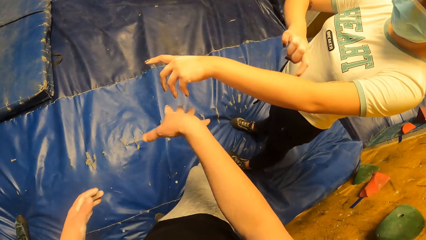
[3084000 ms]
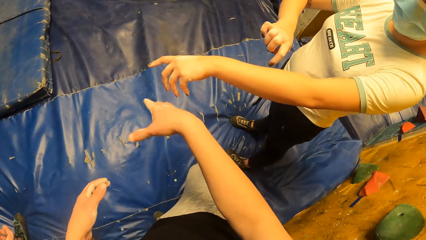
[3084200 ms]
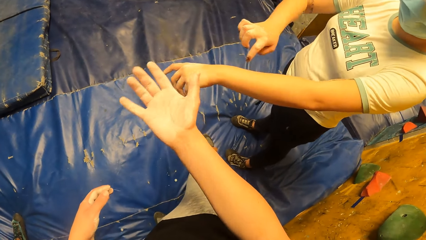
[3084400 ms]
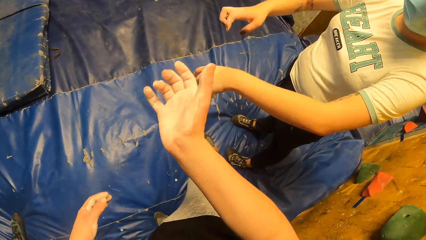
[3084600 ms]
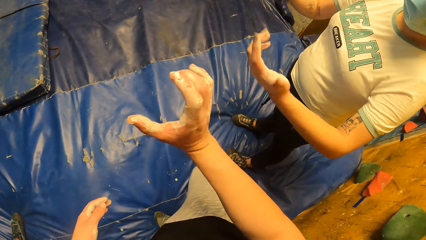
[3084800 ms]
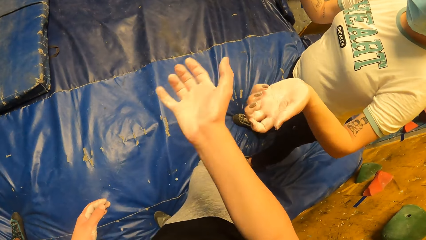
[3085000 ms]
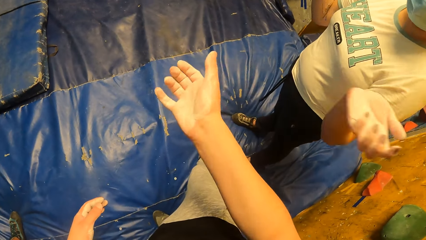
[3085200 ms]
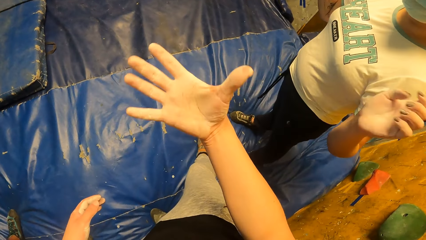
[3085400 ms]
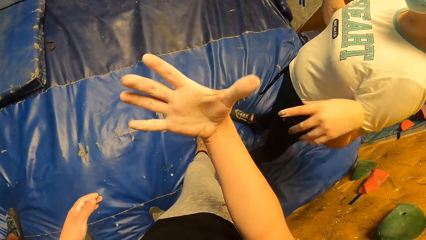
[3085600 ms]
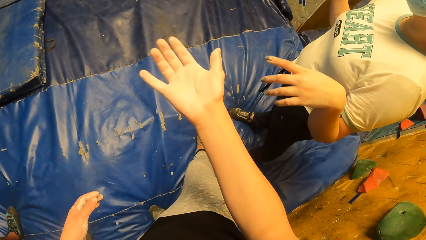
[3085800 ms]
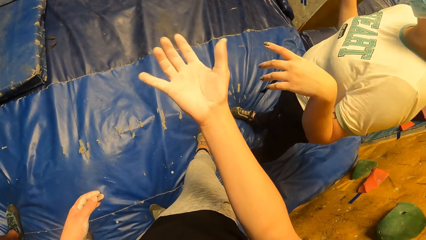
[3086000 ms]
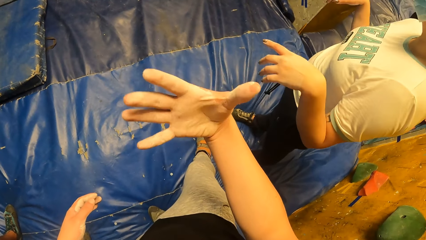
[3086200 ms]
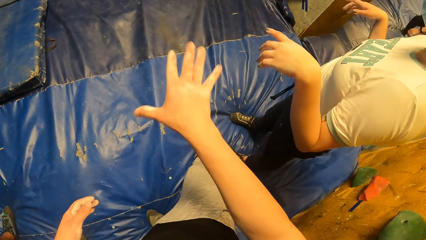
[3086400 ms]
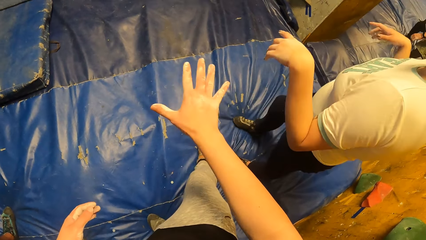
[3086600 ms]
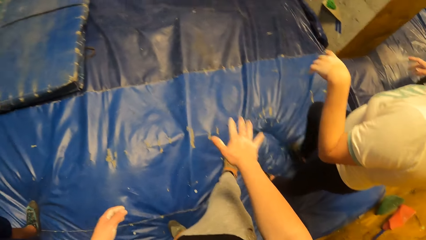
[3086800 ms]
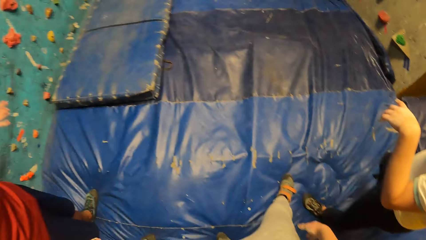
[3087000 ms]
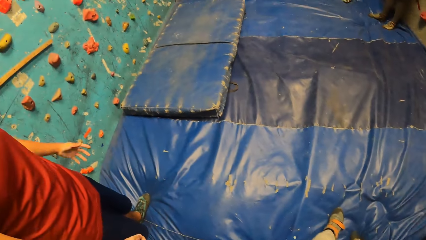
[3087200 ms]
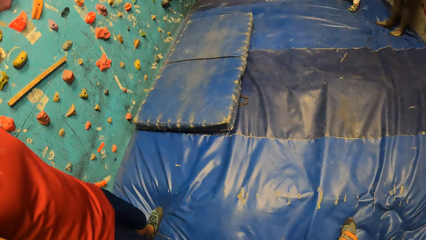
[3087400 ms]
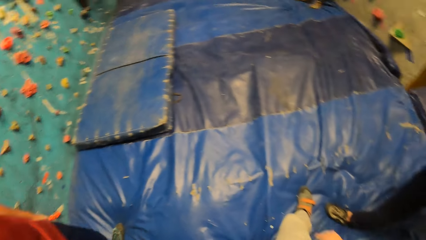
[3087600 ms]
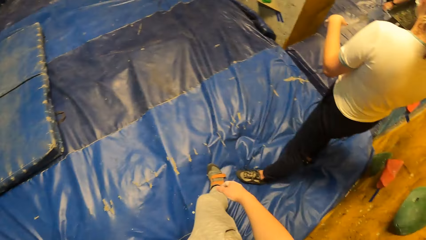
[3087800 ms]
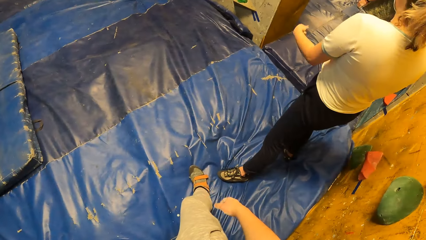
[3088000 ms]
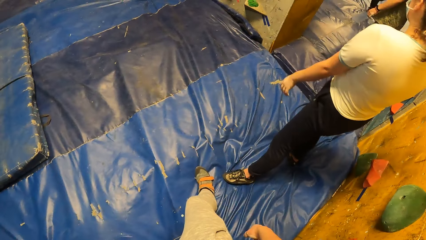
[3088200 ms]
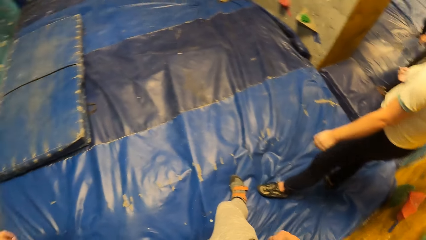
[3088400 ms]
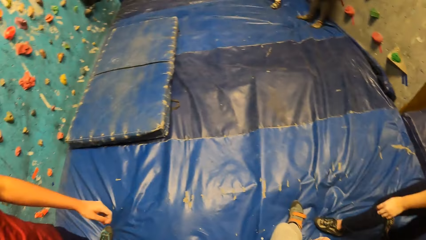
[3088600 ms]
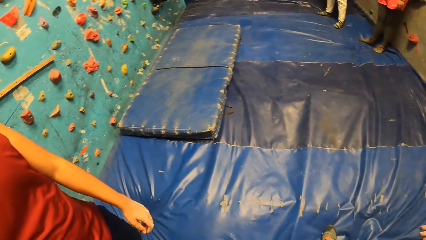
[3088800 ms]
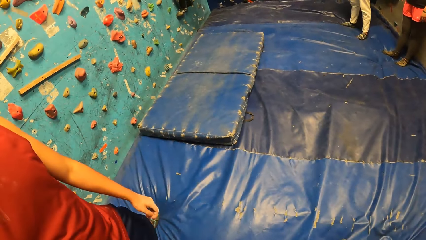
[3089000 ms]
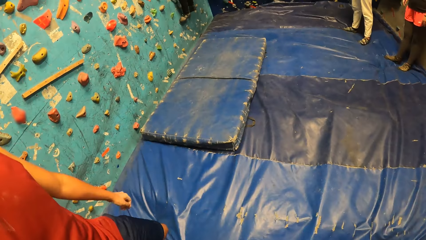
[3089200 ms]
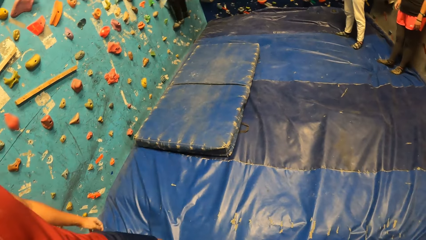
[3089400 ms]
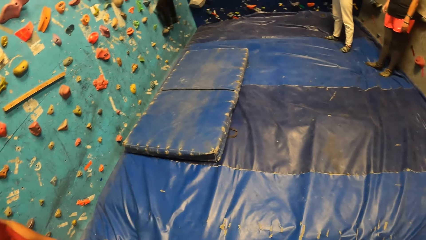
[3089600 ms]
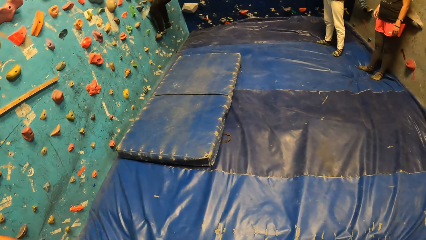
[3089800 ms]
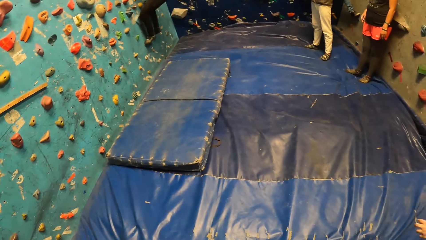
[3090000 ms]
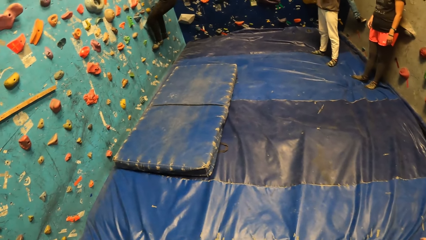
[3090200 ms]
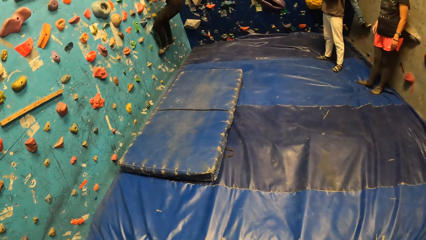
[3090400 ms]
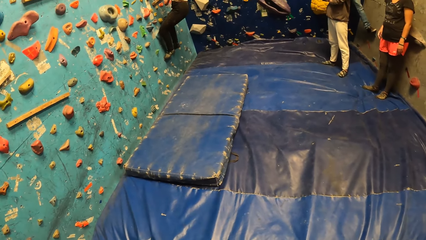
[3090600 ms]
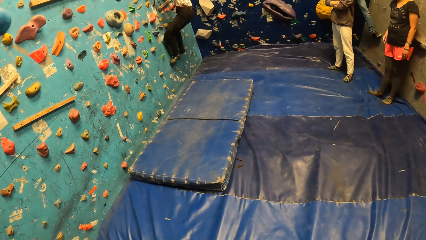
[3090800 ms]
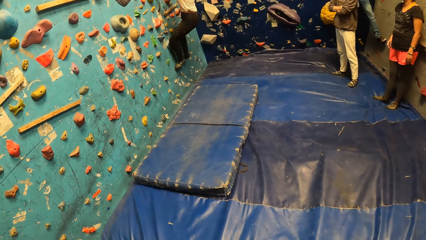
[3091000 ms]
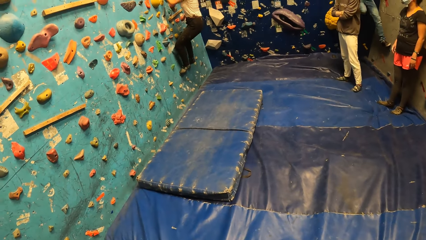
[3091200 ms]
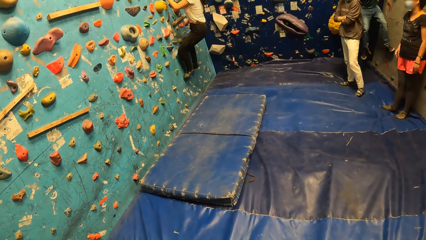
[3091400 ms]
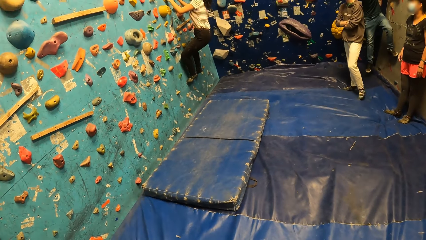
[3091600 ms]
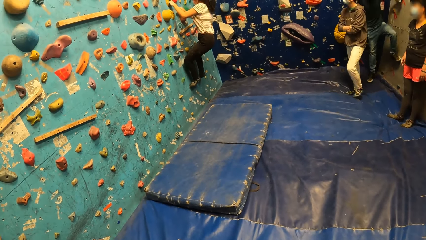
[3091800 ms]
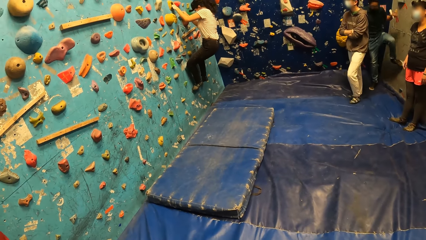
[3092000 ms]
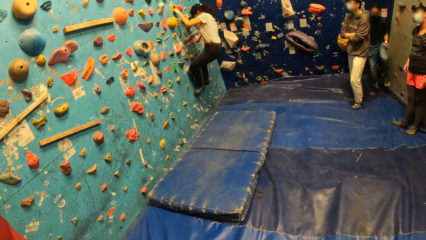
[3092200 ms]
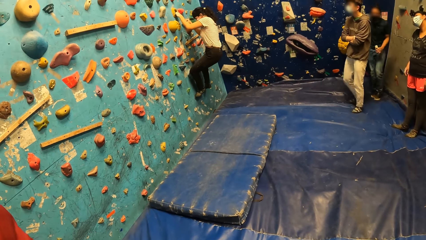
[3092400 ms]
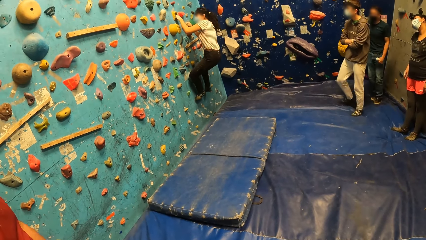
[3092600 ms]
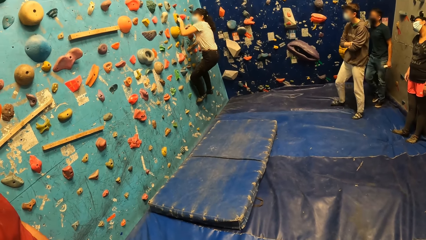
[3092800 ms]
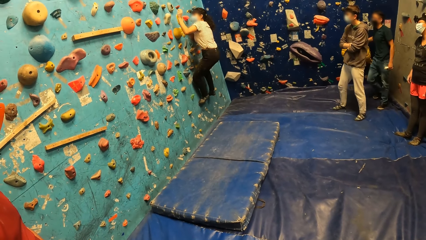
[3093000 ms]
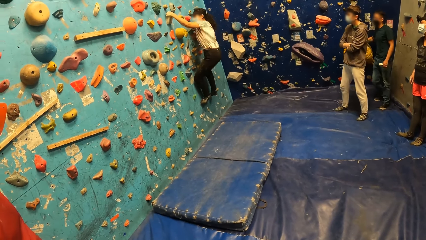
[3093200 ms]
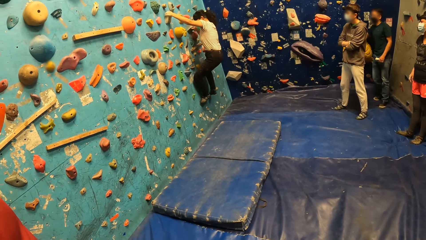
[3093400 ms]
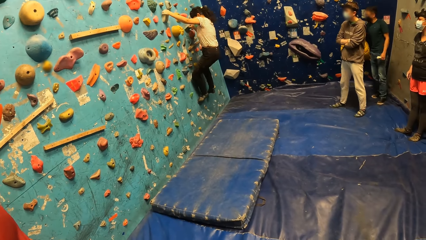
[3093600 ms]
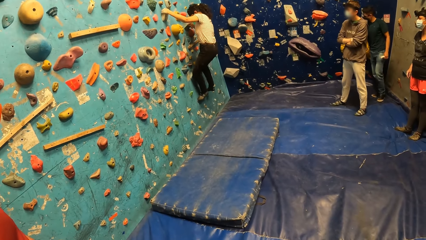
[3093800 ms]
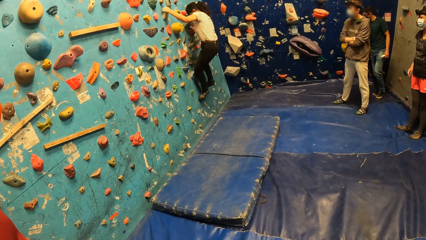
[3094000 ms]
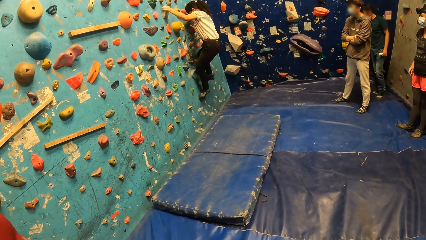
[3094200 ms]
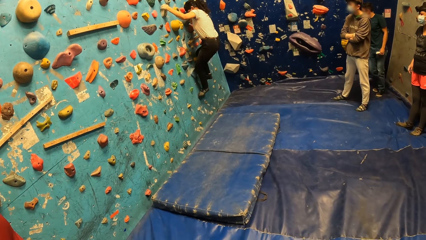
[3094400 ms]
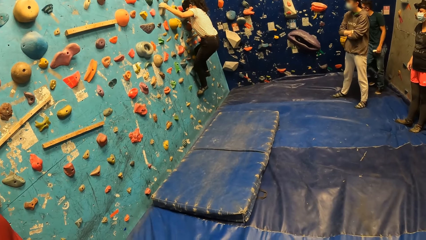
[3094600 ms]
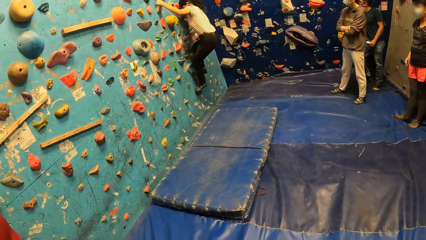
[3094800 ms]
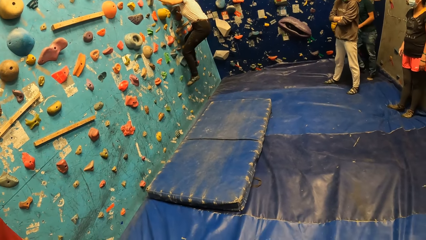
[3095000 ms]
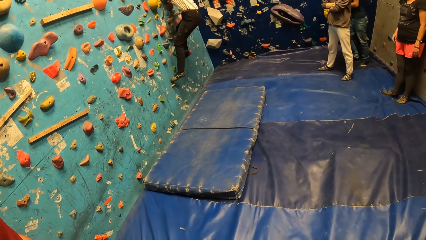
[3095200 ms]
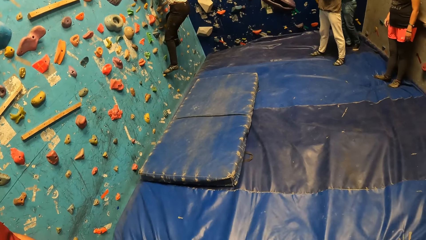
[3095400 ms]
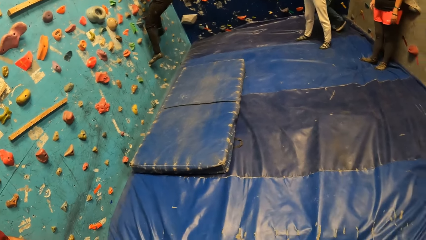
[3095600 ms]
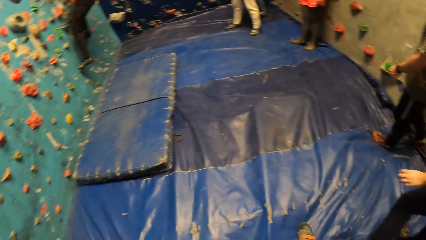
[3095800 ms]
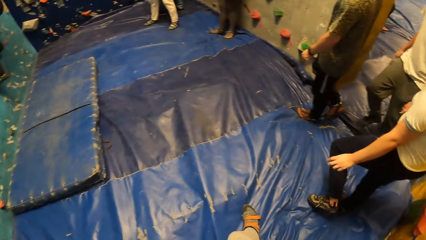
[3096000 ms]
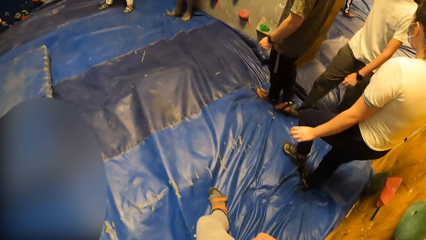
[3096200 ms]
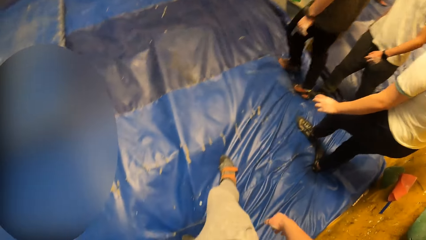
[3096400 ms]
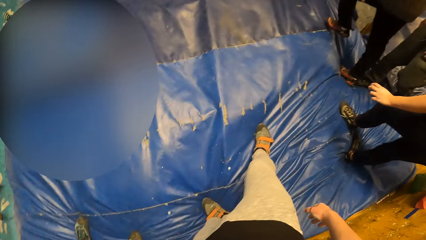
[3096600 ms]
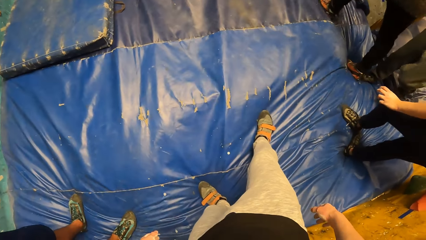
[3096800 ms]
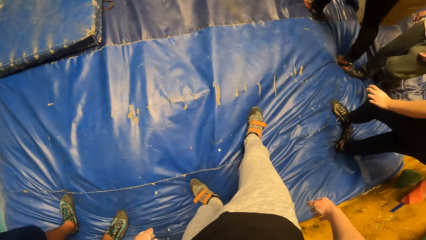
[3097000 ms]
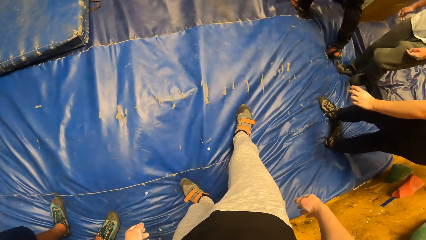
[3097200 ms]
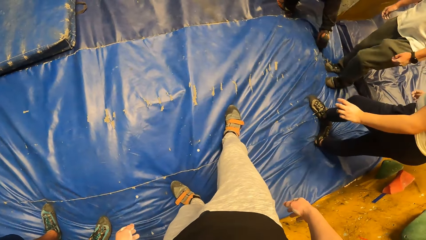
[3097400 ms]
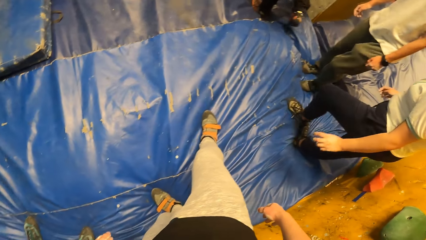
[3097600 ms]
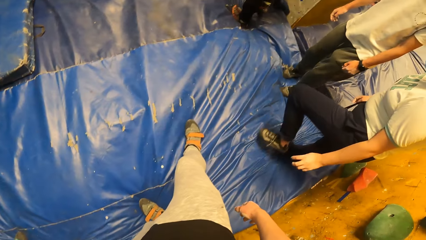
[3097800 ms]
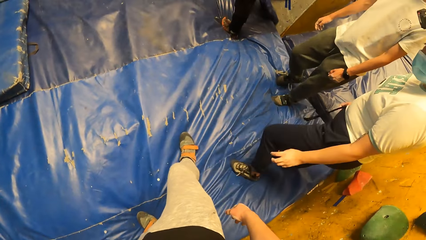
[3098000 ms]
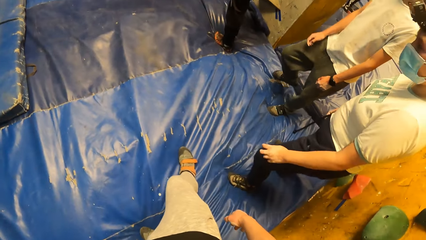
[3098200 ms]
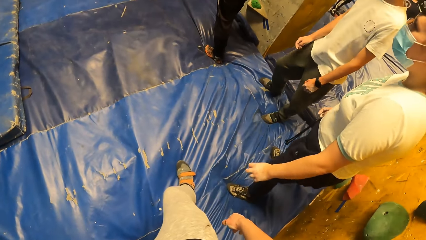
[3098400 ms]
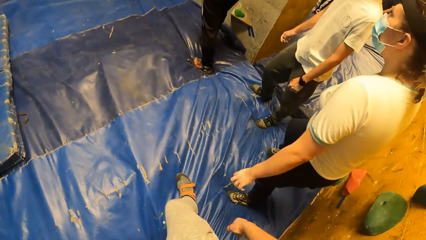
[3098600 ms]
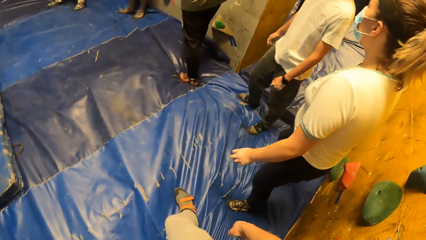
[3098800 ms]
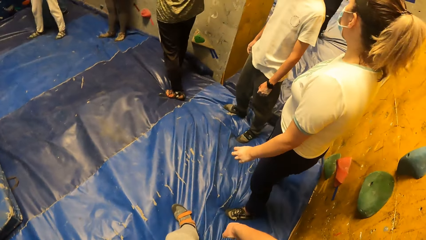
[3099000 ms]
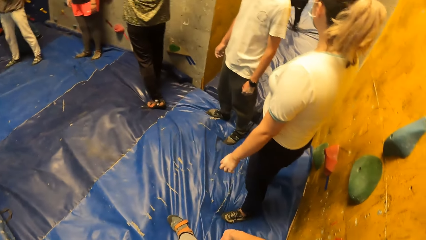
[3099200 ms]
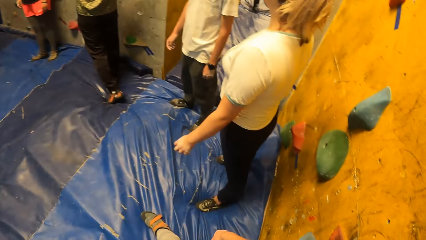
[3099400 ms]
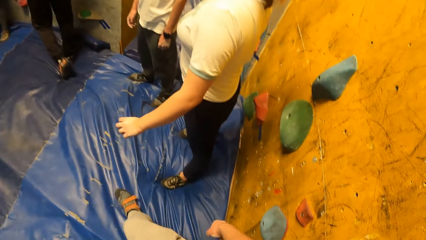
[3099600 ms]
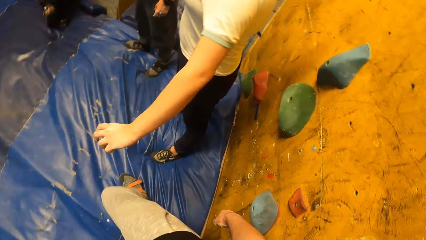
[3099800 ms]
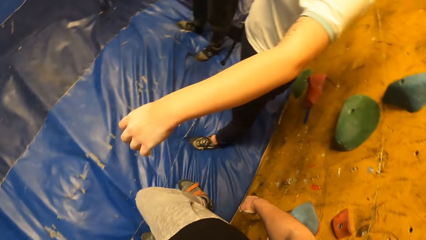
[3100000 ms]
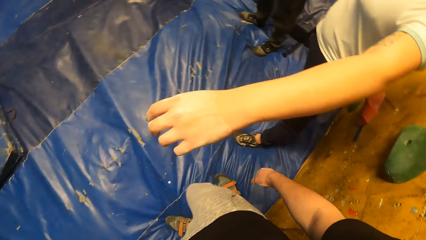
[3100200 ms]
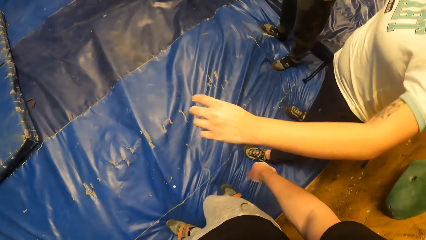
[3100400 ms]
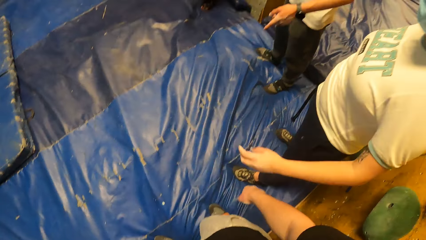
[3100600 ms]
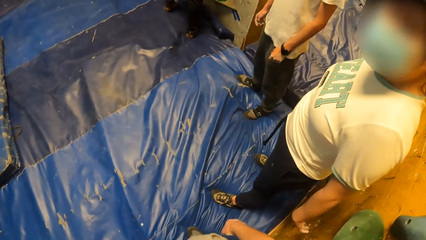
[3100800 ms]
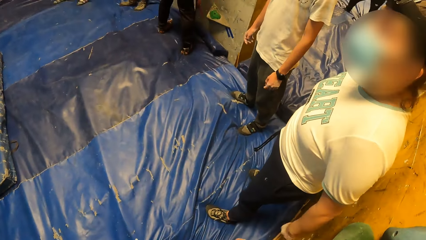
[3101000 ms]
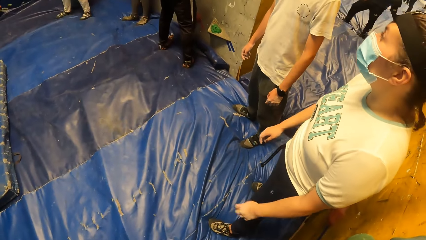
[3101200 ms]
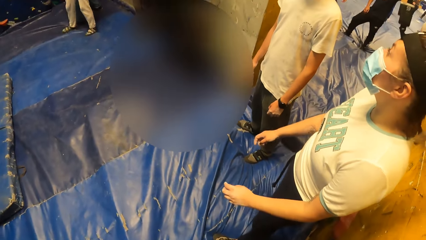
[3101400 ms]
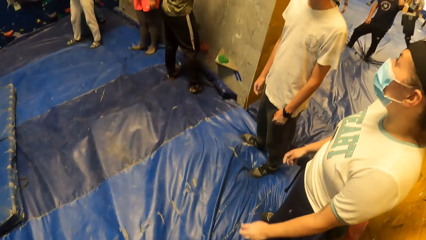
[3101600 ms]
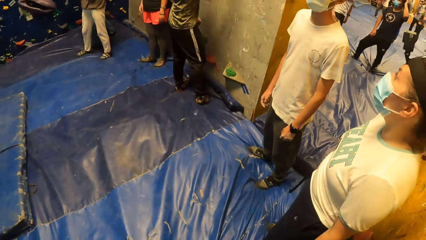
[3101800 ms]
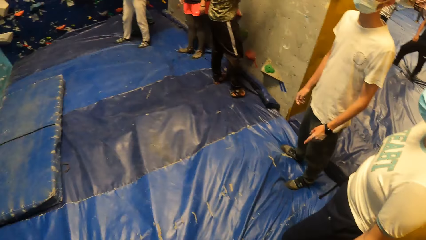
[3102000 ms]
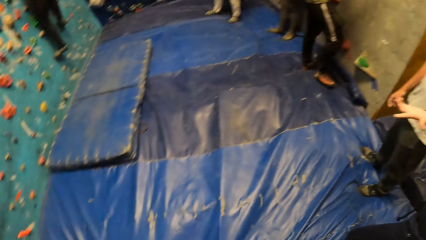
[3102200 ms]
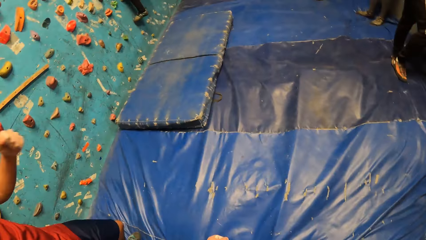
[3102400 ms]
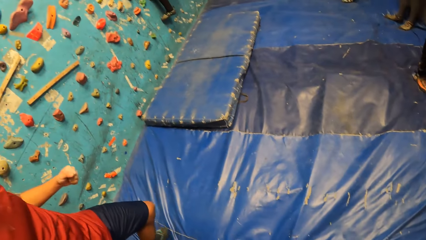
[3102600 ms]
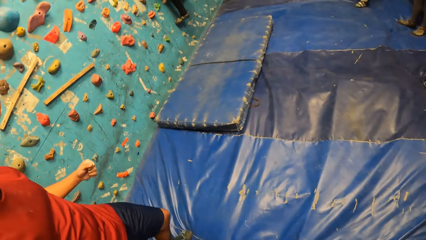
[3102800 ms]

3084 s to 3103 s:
The camera wearer looks at his hand and stretches his hands. A woman does a hand gesture. The camera wearer shakes his hands and looks at his hand. The woman adjusts herself. The camera wearer looks around the room. Another woman climbs on the wall climbing game. The camera wearer looks around the room. The first woman adjusts herself. The camera wearer looks on the blue mattress. A man adjusts himself. The camera wearer looks around the room. The first woman stretches herself. The man does a hand gesture. The camera wearer looks around the room.
